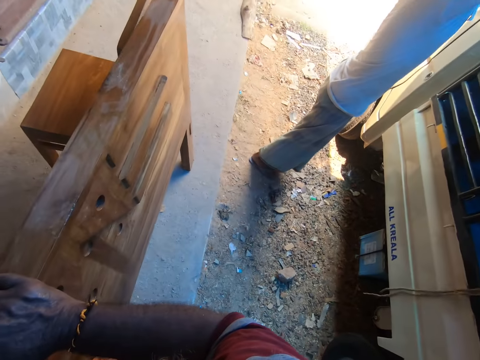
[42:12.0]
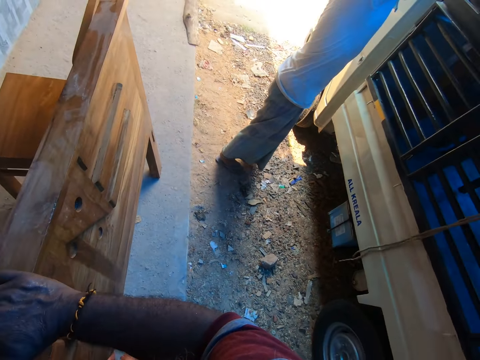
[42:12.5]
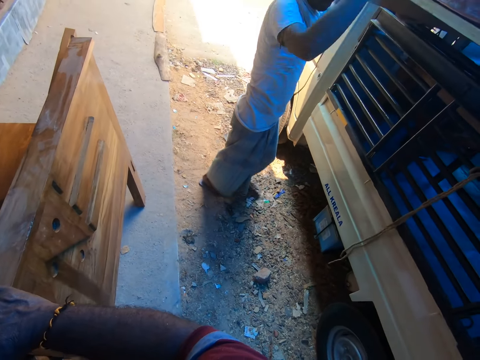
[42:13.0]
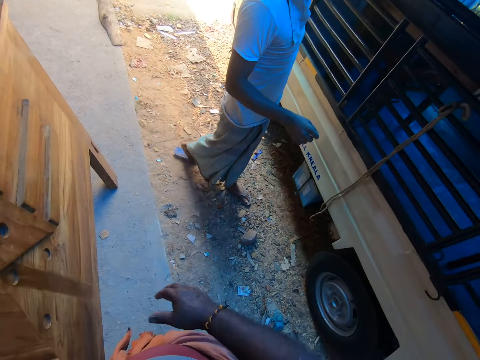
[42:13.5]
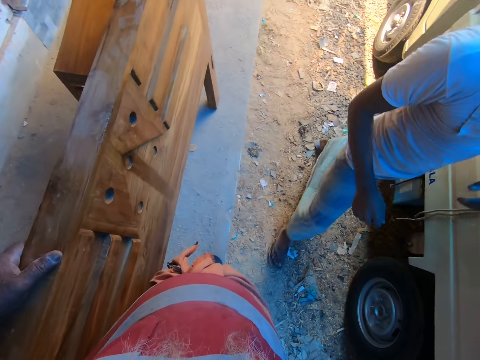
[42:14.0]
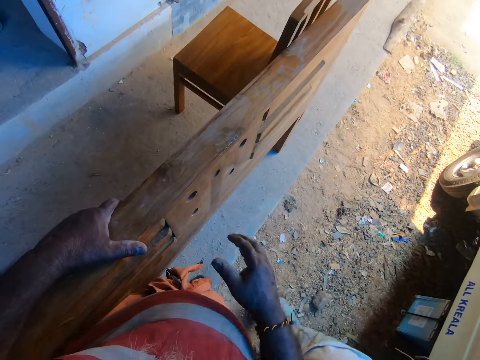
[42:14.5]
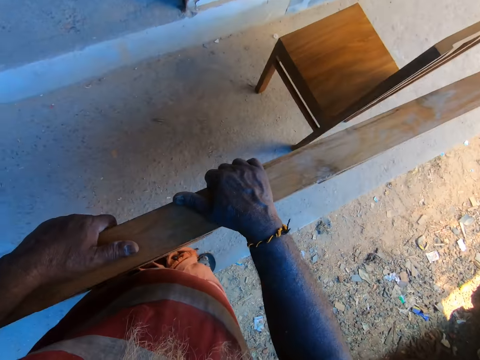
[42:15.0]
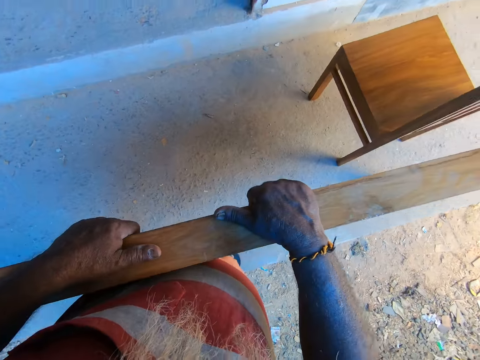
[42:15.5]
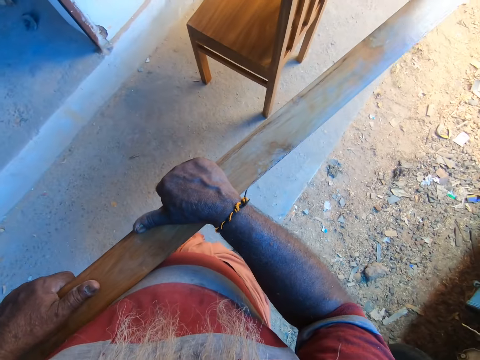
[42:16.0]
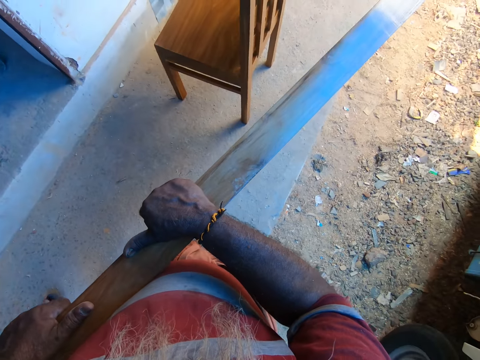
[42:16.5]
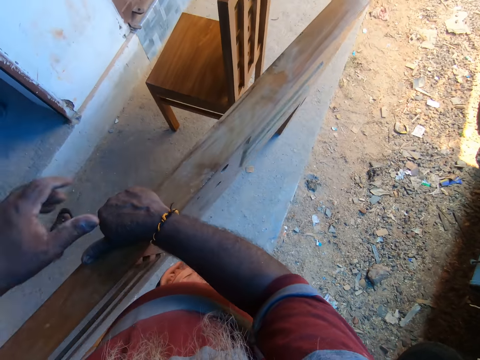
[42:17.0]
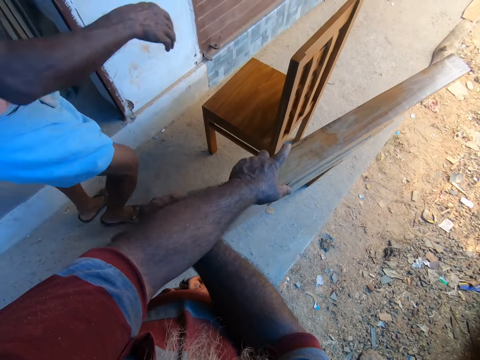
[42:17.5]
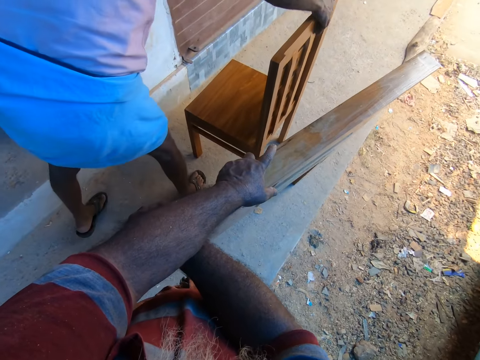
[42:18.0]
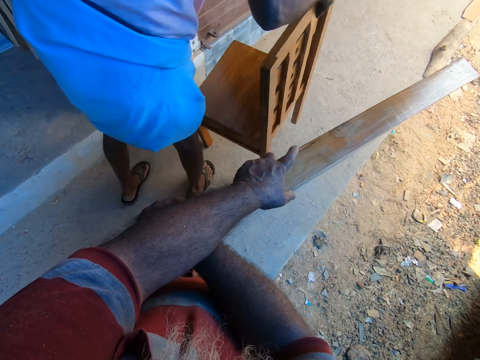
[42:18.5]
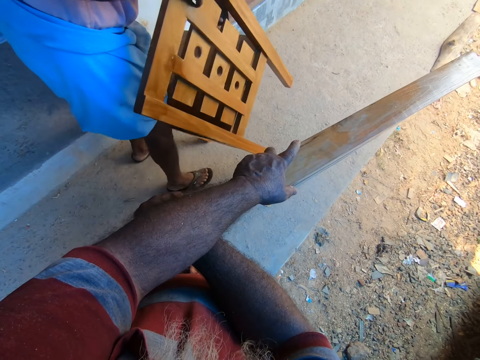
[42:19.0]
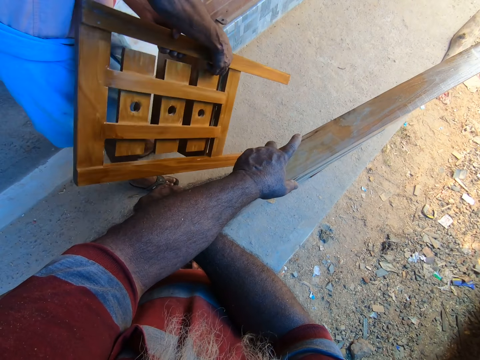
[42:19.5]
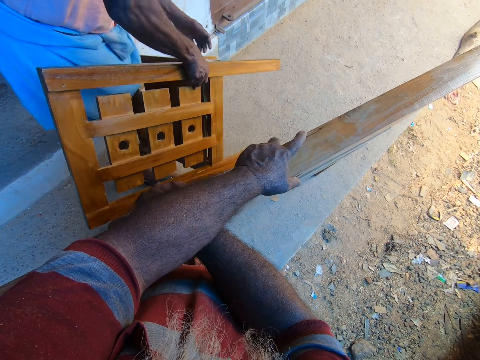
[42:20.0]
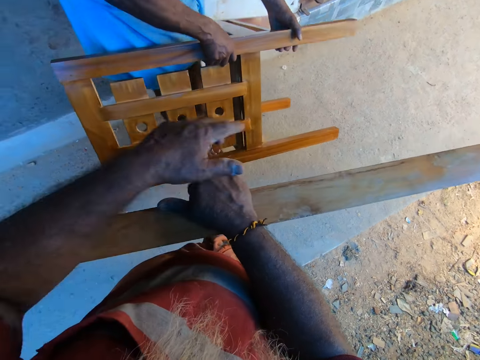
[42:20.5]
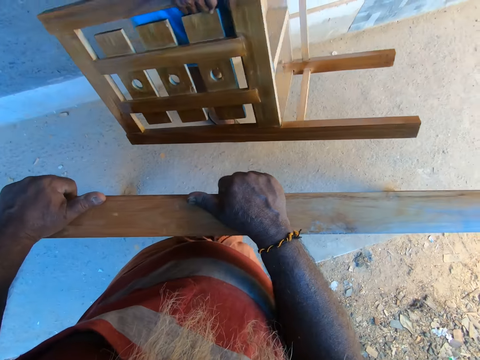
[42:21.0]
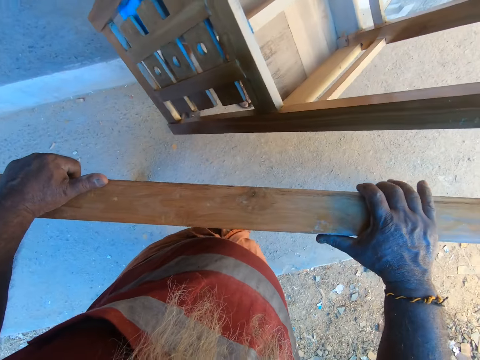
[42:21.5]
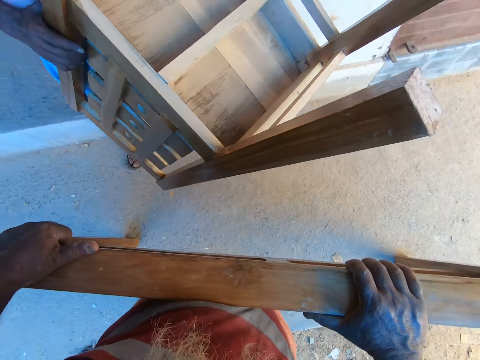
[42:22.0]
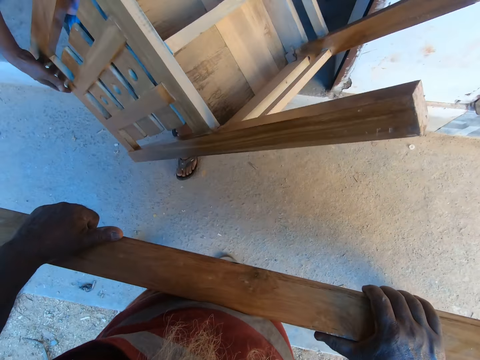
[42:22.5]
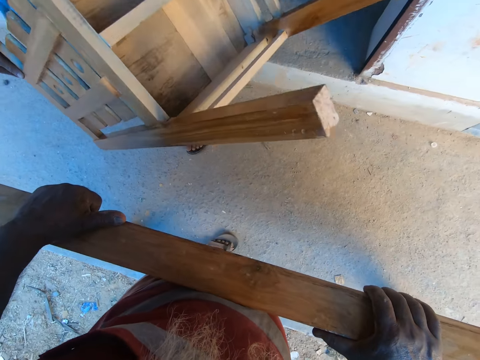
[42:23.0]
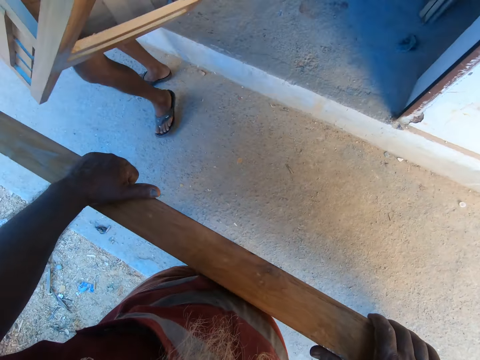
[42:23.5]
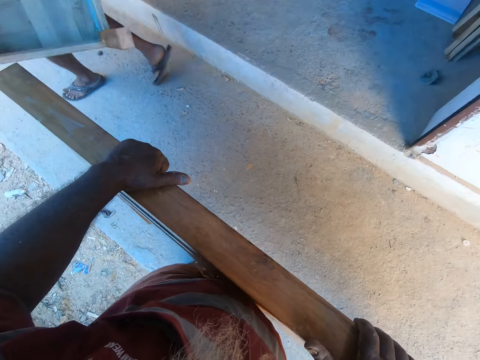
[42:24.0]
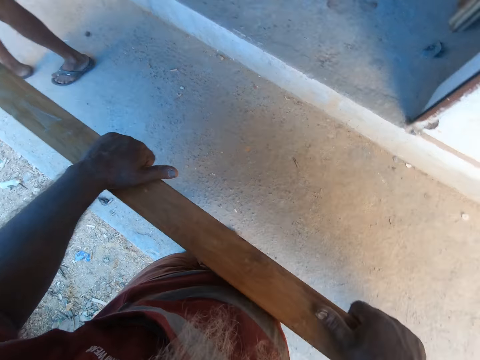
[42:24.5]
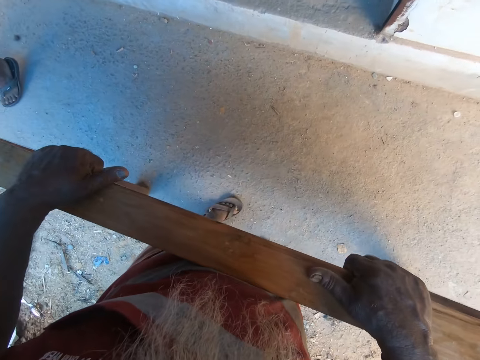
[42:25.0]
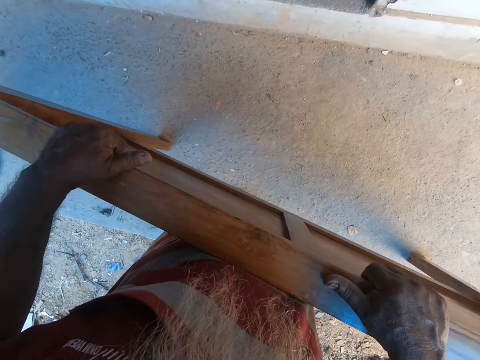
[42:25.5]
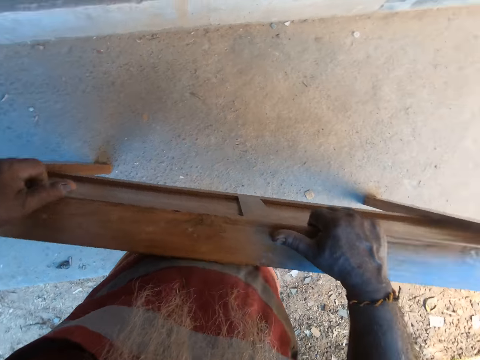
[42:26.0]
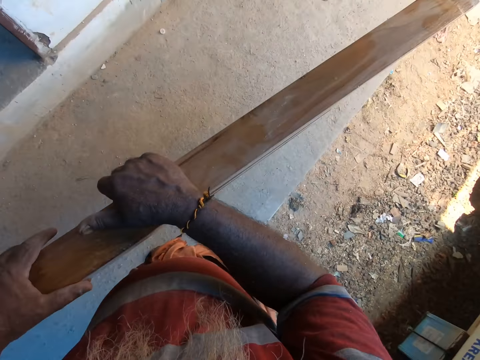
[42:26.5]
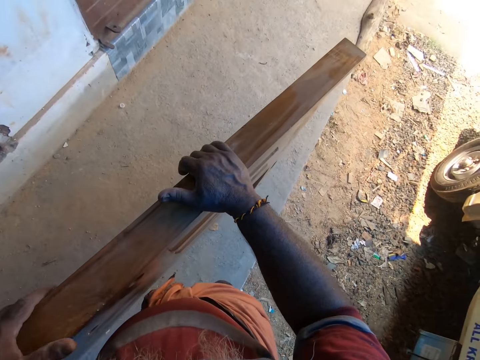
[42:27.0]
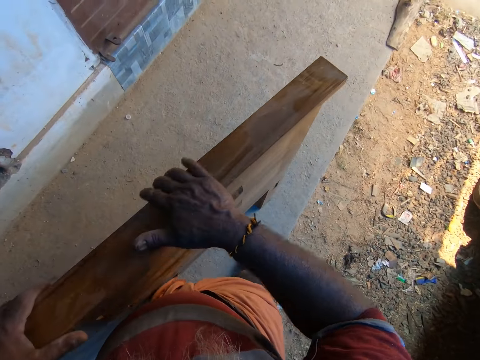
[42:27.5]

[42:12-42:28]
The camera wearer holds the foot board with both hands. They adjust the timber with both hands. A man carries a chair on the pavement with both hands. The man converses with the camera wearer. The camera wearer moves the foot board on the pavement with both hands.

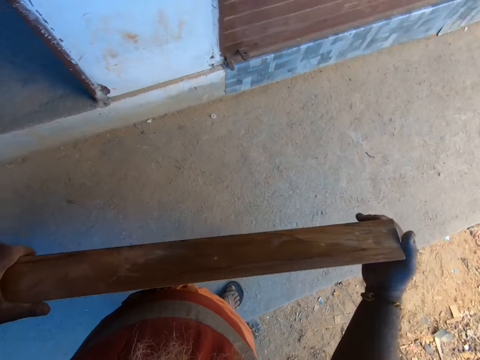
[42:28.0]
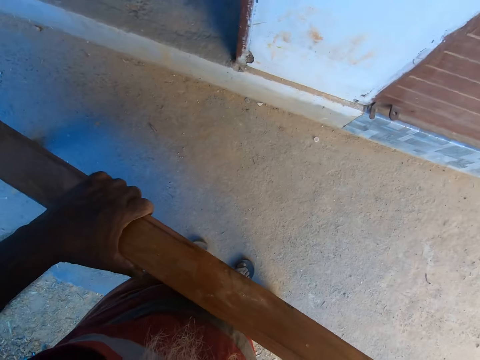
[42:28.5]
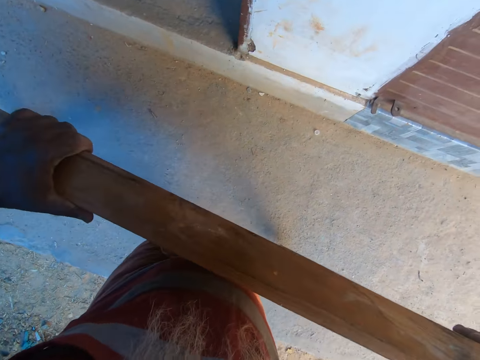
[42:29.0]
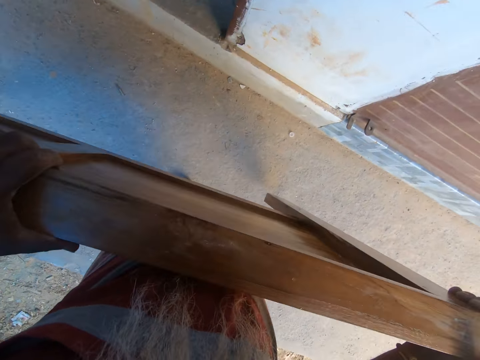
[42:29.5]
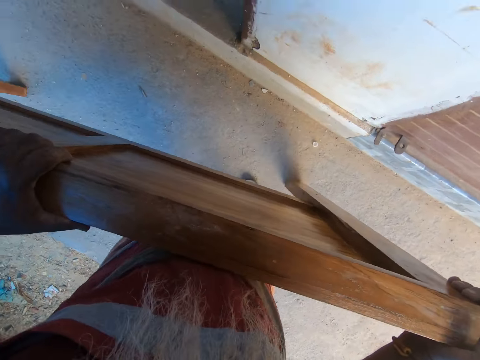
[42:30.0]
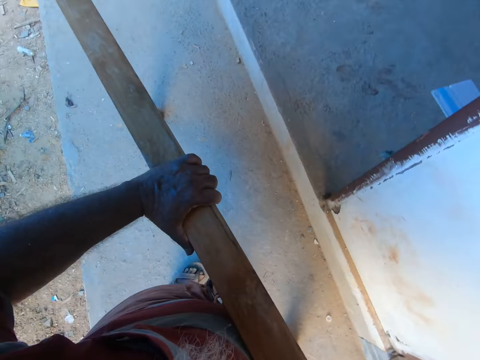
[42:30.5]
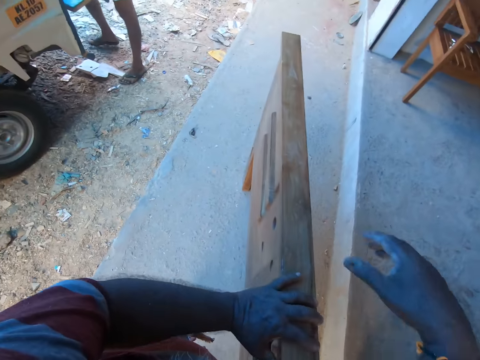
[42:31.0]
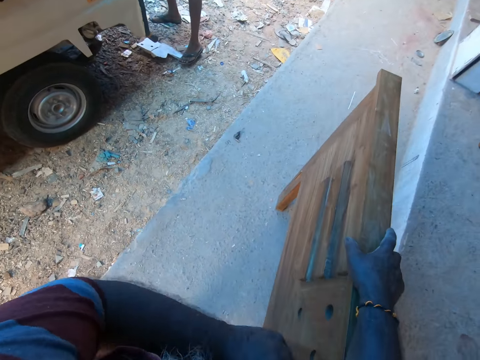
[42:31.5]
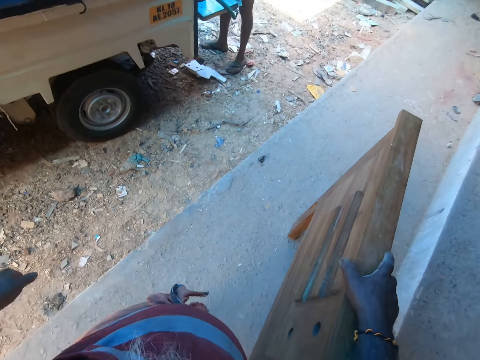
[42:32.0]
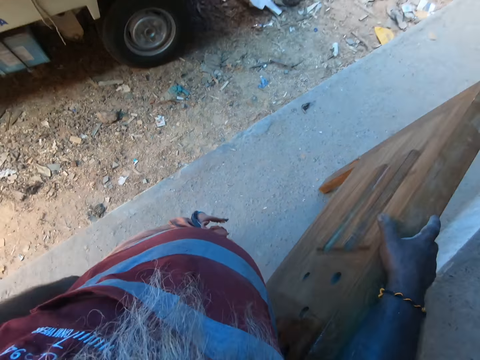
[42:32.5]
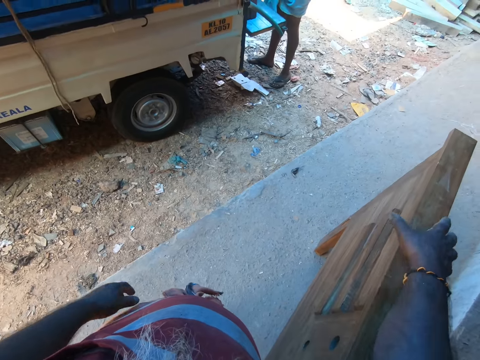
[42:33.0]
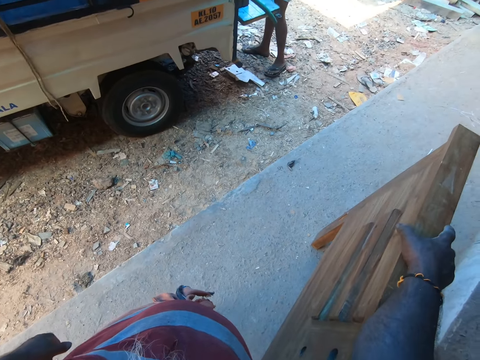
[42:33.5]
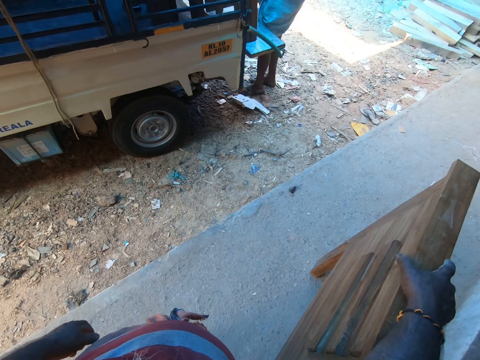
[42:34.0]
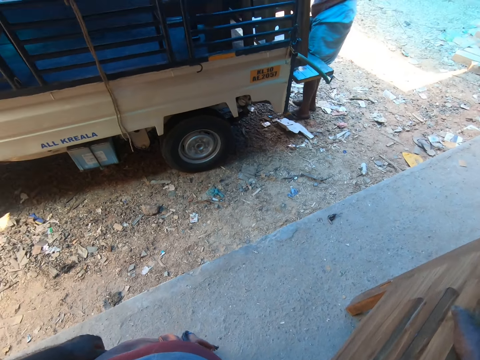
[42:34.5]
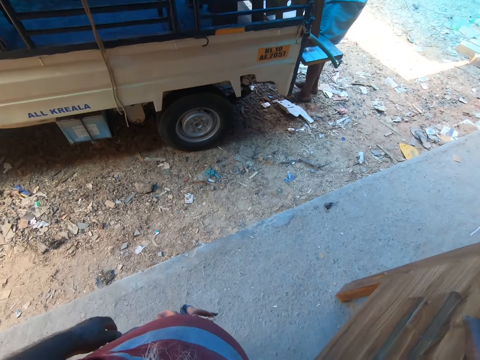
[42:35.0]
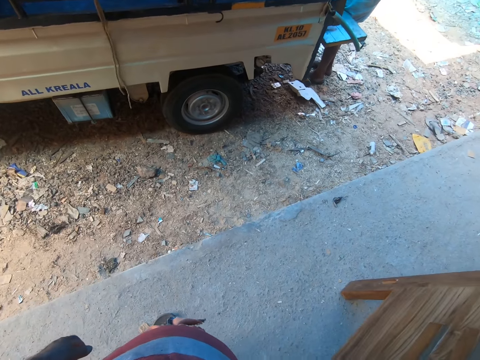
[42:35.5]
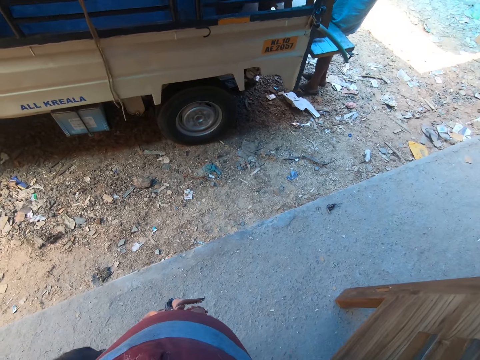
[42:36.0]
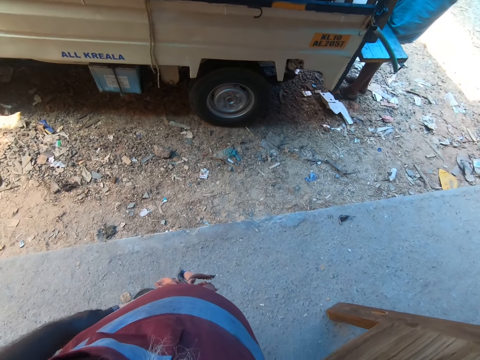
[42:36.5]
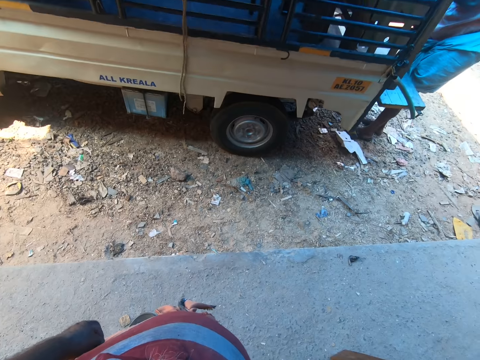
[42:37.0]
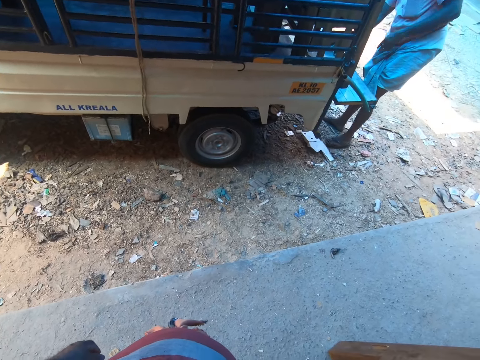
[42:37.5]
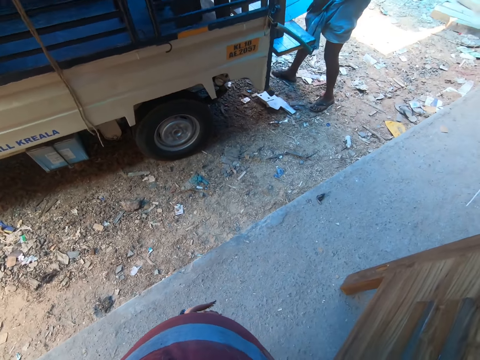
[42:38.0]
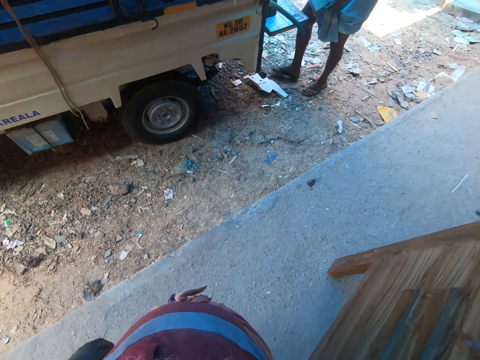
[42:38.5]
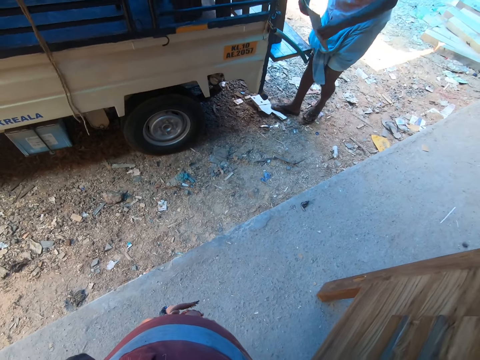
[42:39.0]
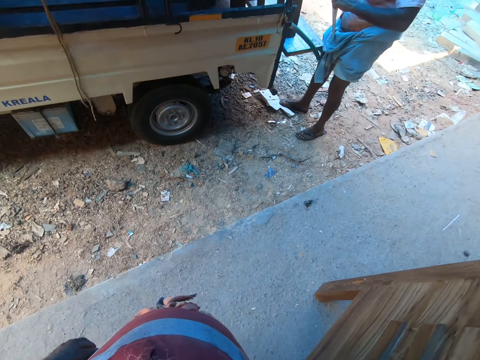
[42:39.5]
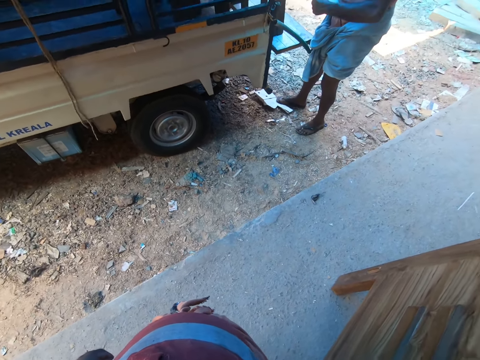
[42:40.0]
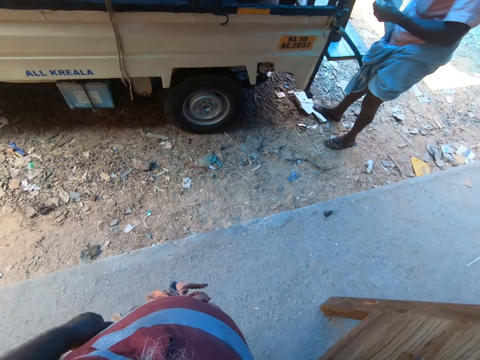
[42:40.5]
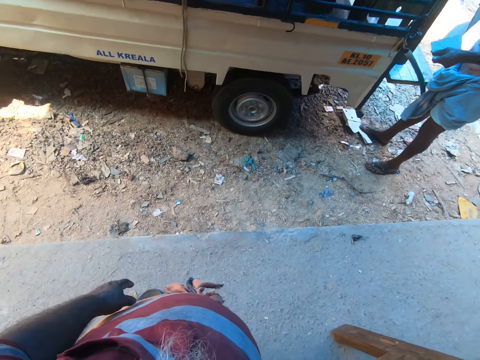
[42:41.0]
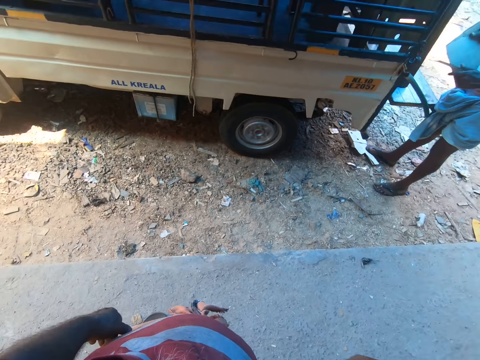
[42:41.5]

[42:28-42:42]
The camera wearer lifts one side of the timber with both hands. He holds the foot board on the pavement with his right hand. A man holds a paper with his right hand. The man tears the paper with both hands. The camera wearer converses with the man.
